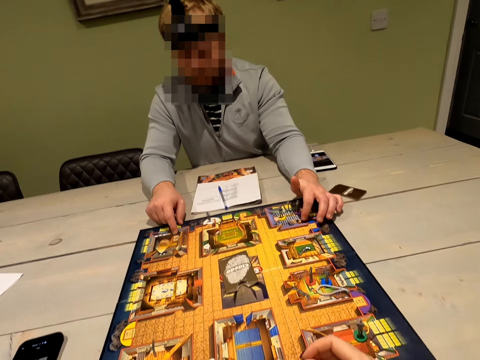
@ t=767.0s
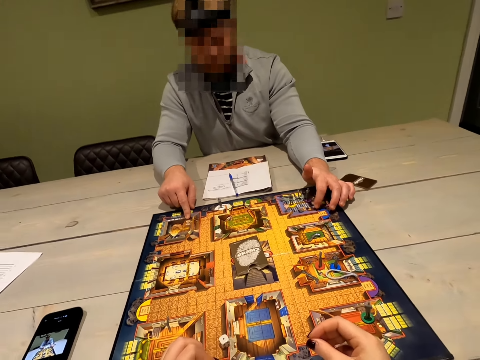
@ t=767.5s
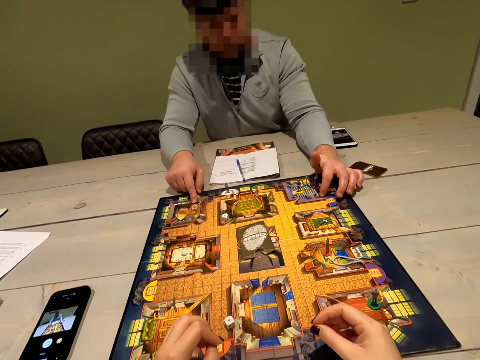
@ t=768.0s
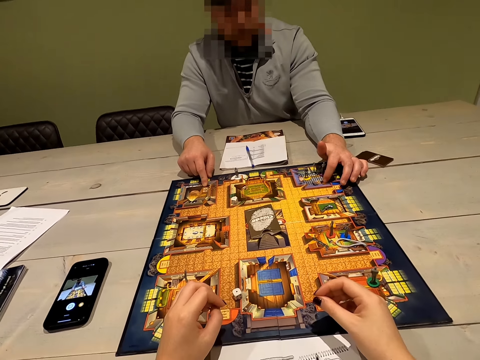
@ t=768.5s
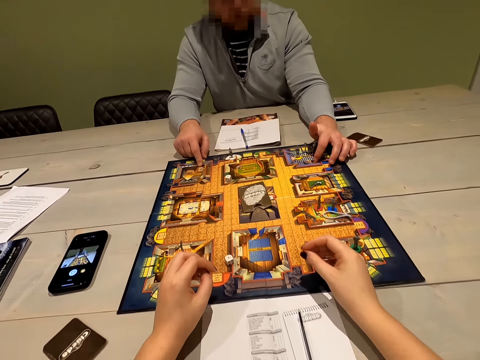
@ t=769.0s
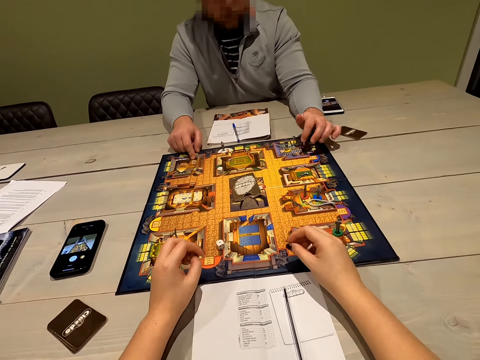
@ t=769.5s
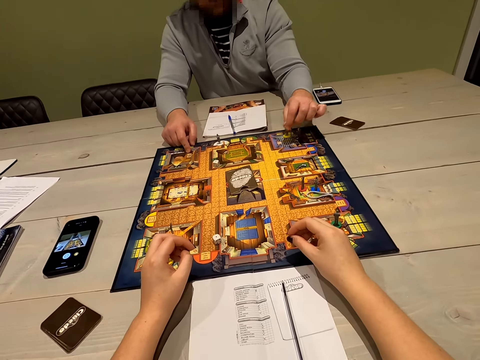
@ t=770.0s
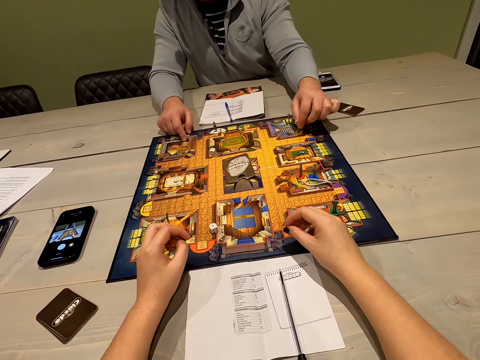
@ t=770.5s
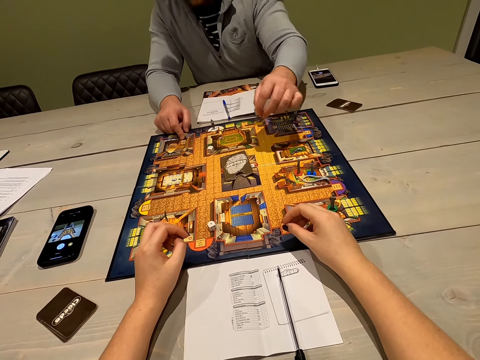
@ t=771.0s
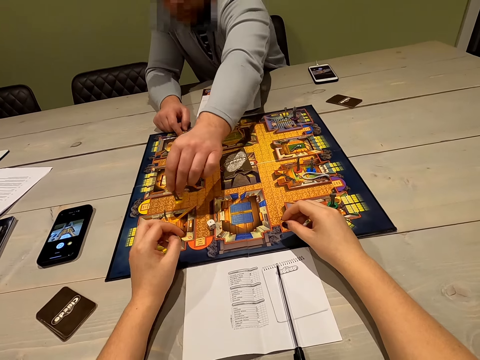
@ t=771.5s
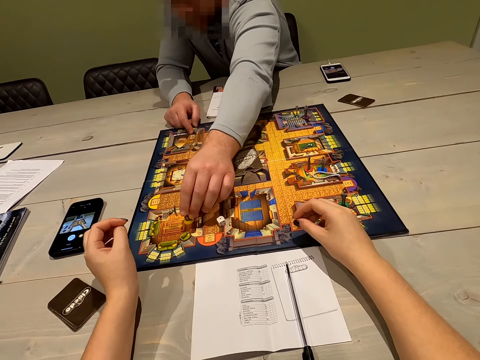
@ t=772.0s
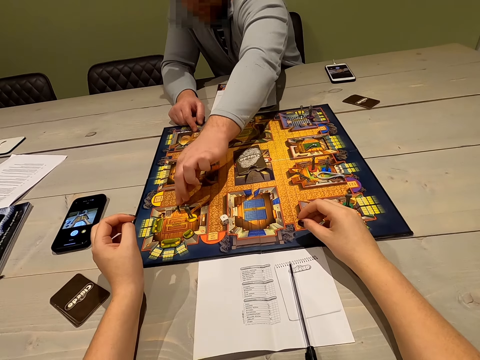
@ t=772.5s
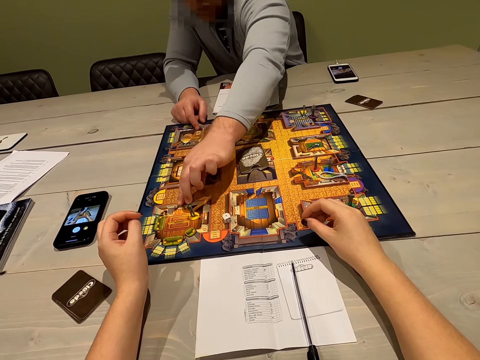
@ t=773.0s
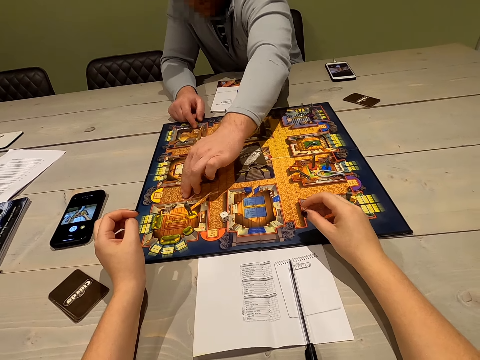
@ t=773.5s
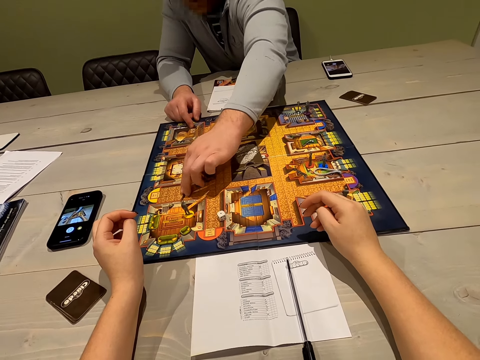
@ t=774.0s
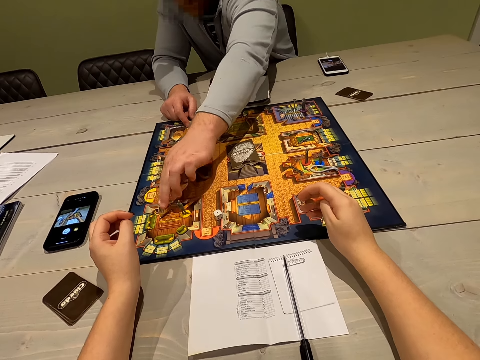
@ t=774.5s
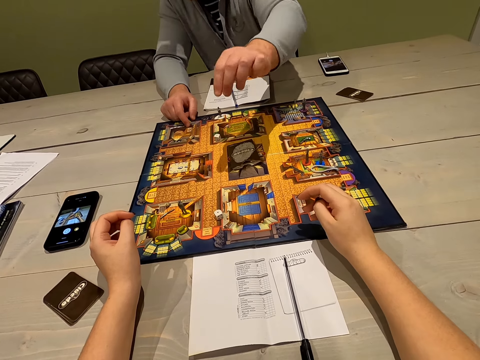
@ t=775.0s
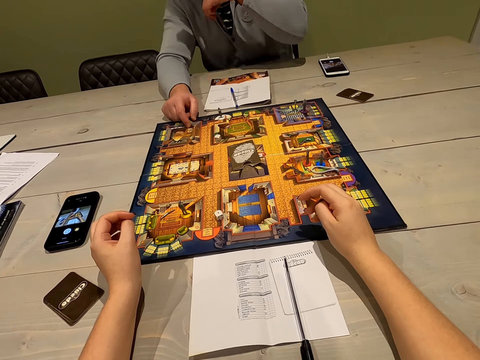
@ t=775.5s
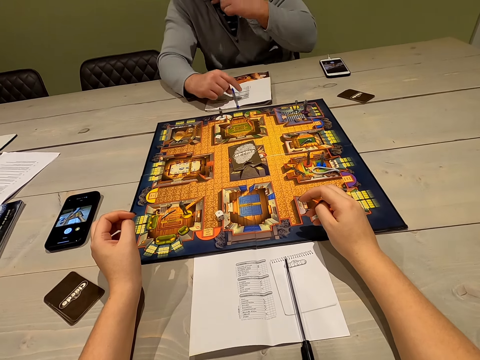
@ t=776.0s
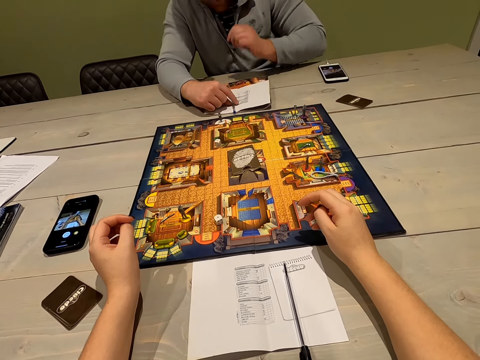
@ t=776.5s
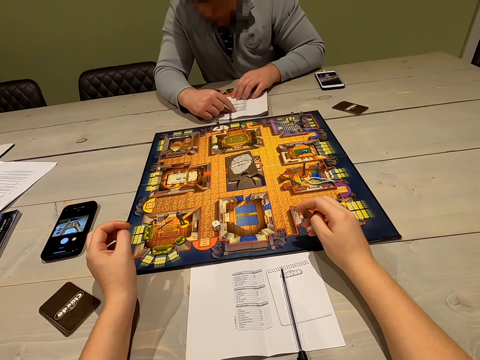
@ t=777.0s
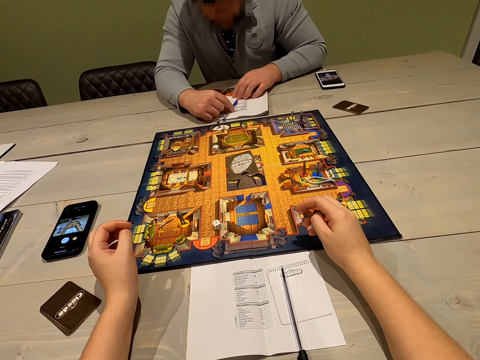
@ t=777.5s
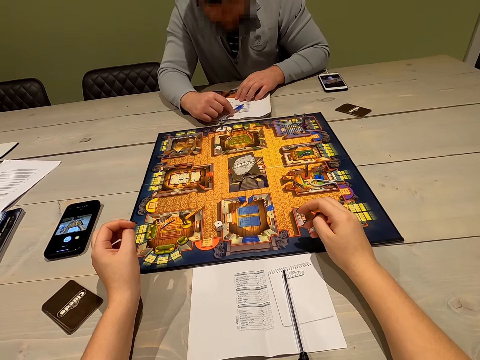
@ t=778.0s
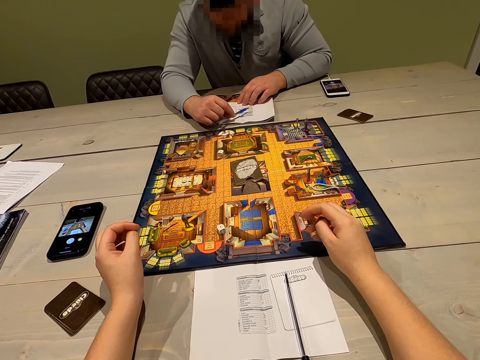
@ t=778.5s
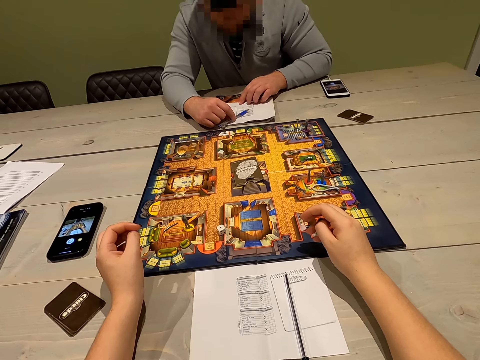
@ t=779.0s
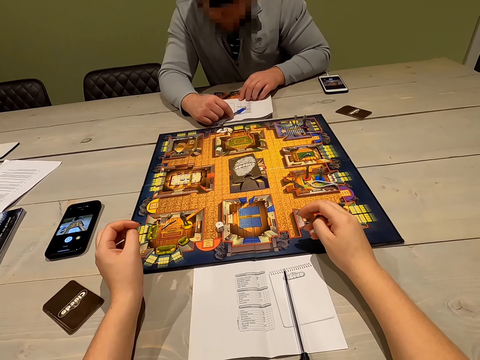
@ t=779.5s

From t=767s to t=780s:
A person moves a chessman.

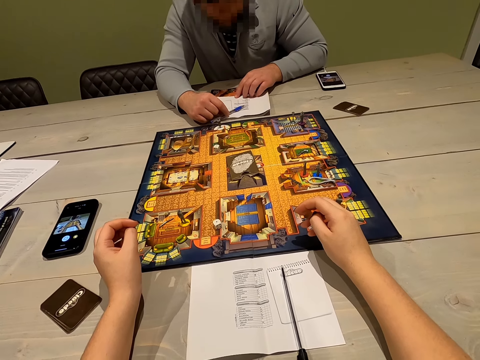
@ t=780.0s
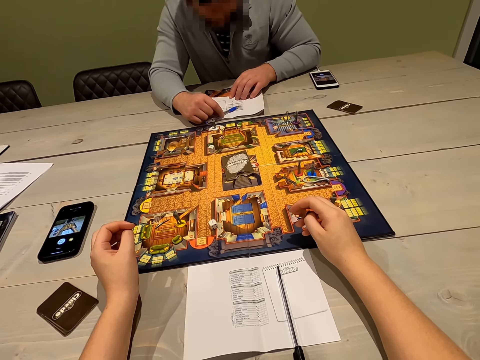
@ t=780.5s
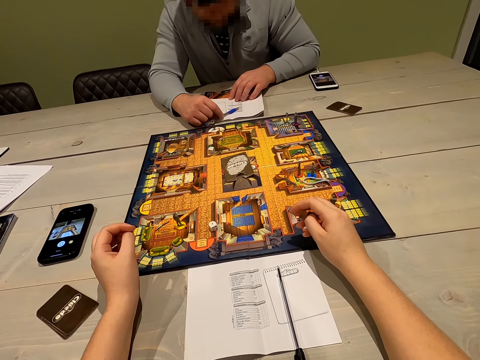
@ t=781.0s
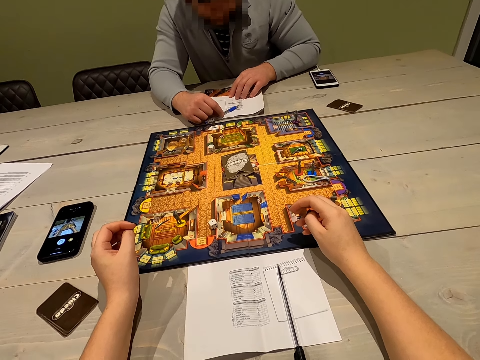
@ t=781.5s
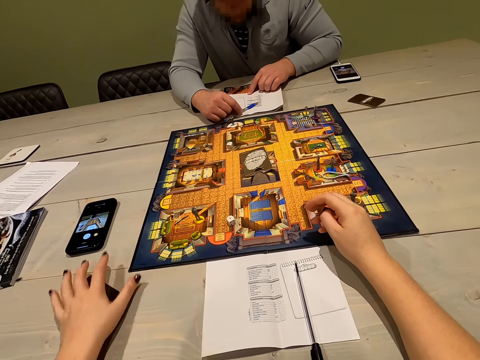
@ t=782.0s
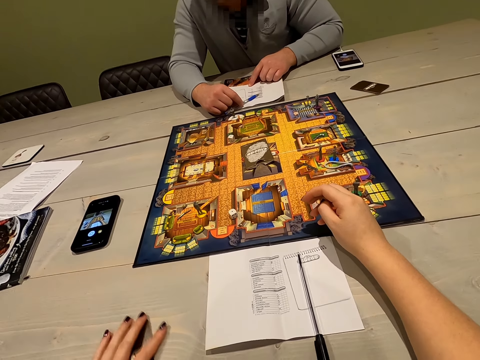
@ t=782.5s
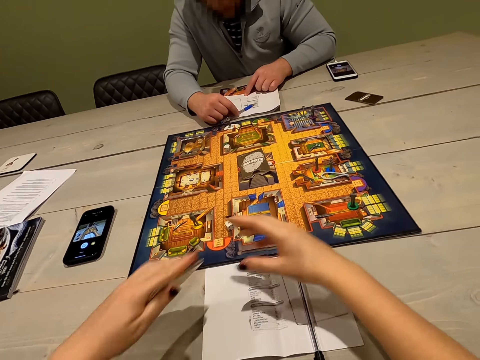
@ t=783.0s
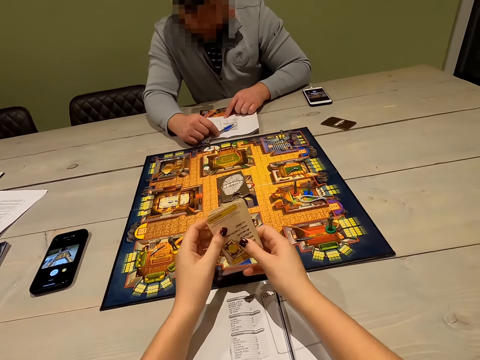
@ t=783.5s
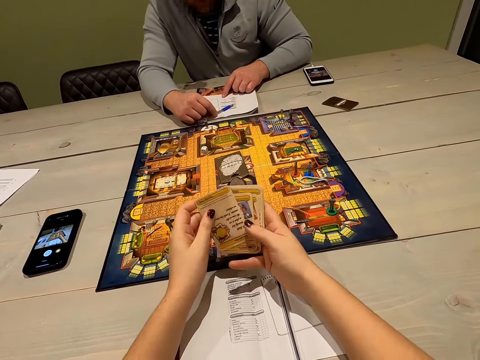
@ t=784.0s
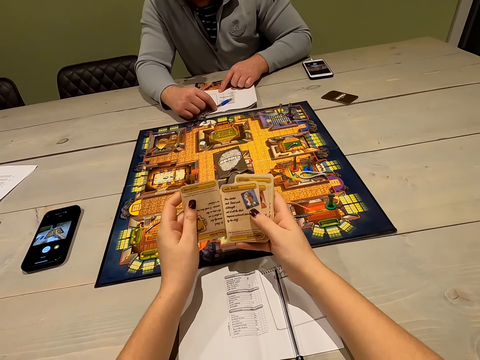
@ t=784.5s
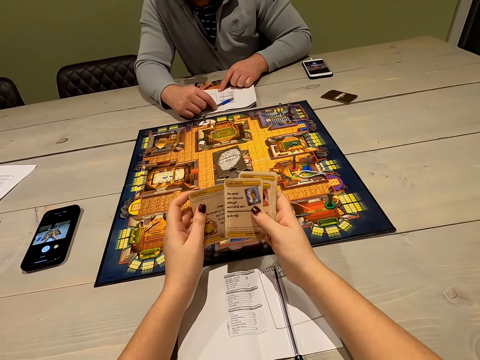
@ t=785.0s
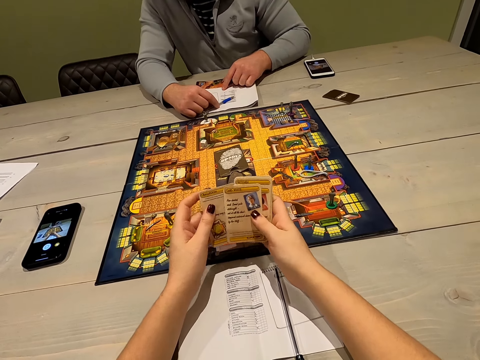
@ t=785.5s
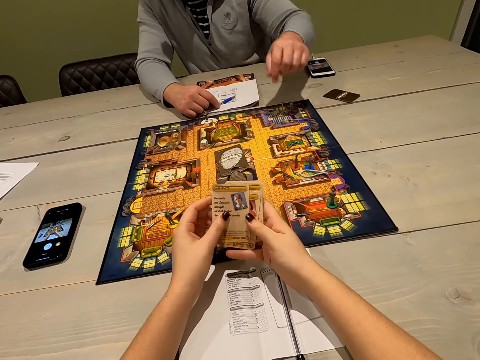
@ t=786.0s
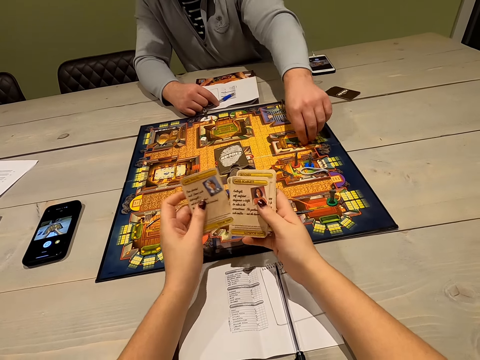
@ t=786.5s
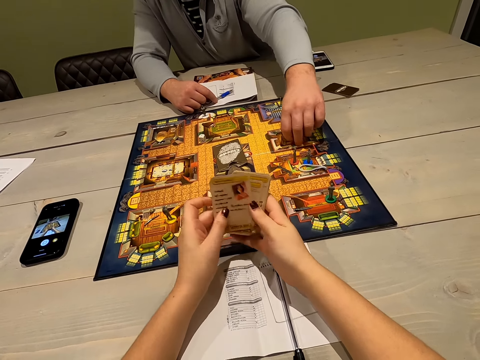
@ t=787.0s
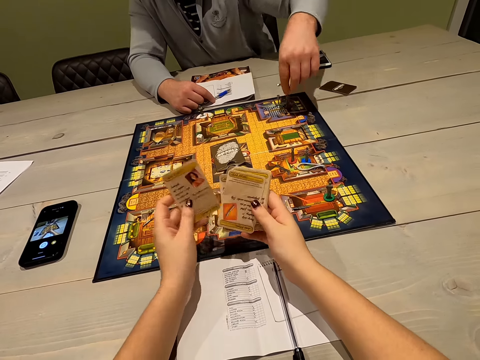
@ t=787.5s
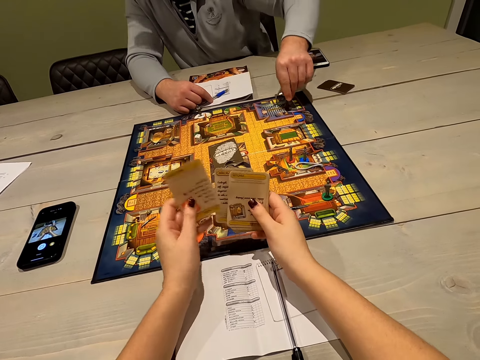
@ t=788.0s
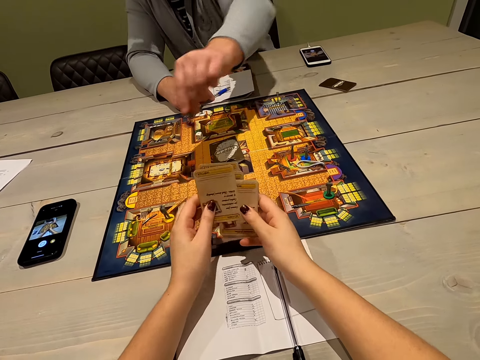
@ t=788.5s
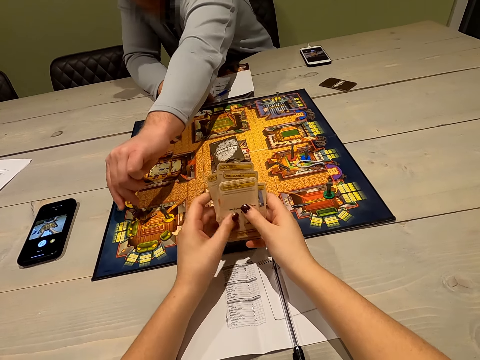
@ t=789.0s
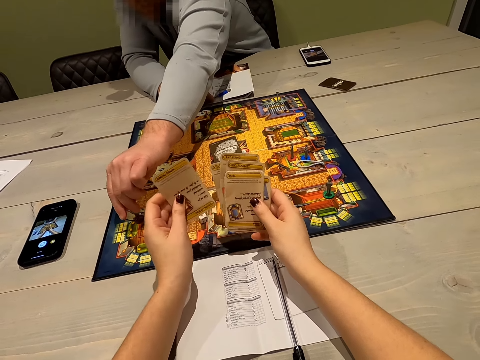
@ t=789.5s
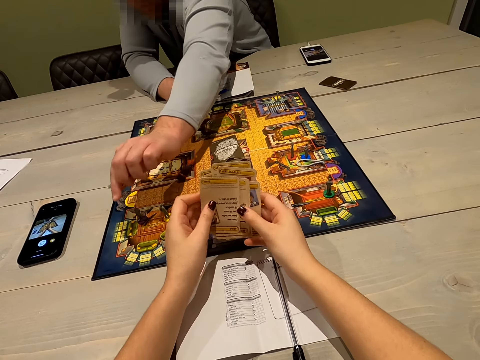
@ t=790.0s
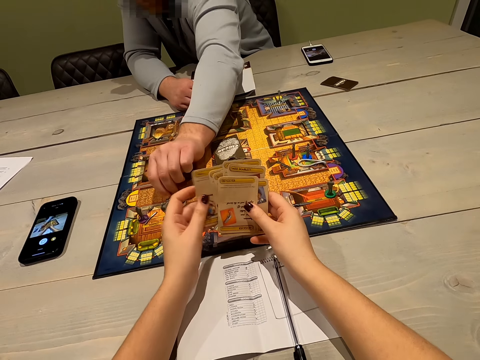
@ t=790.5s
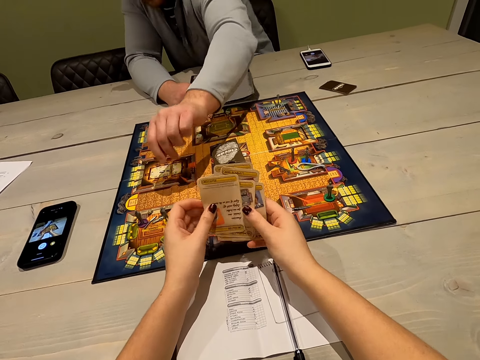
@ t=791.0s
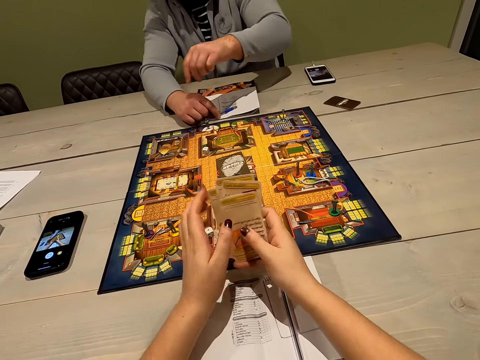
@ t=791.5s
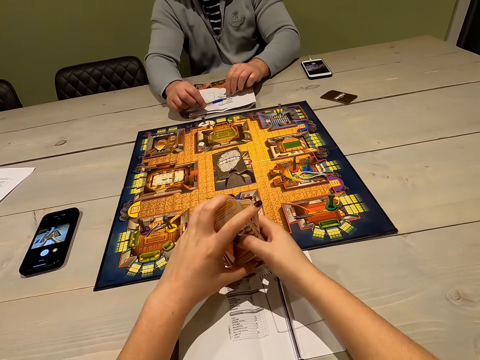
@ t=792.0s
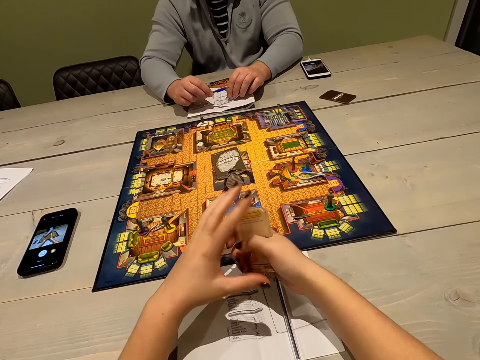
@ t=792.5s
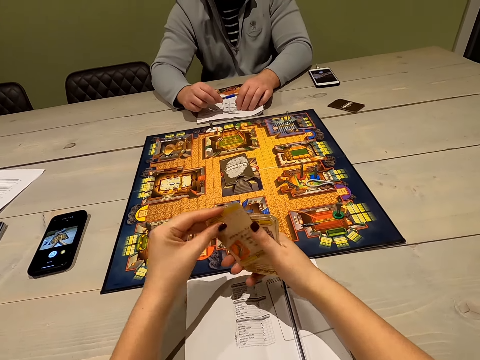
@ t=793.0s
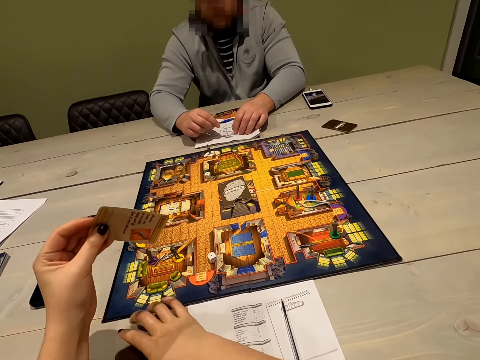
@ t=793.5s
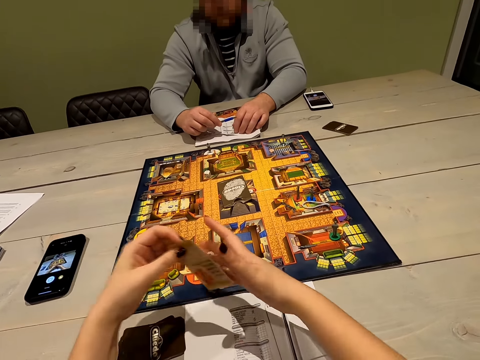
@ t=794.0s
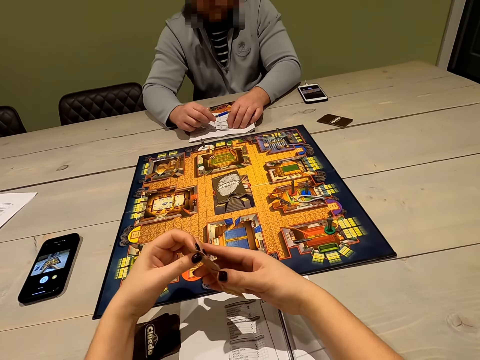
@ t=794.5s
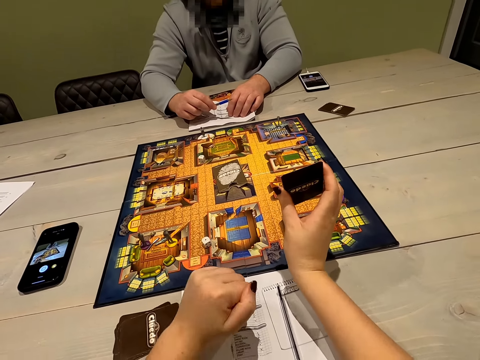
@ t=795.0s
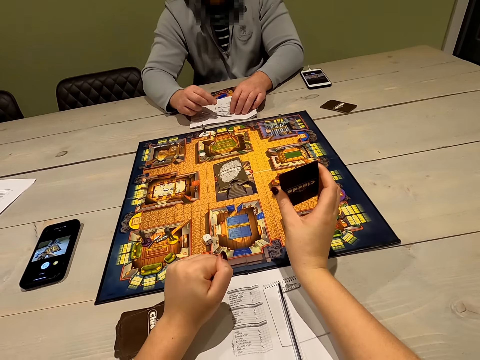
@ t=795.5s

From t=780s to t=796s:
The camera wearer picks up the cards on the table. She looks at the cards. She shuffles the cards in her hands. A person moves a chessman. The camera wearer puts the cards down. She shows the person a card. She holds up a card.
